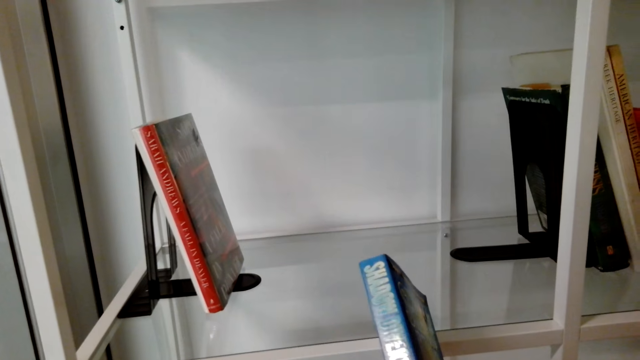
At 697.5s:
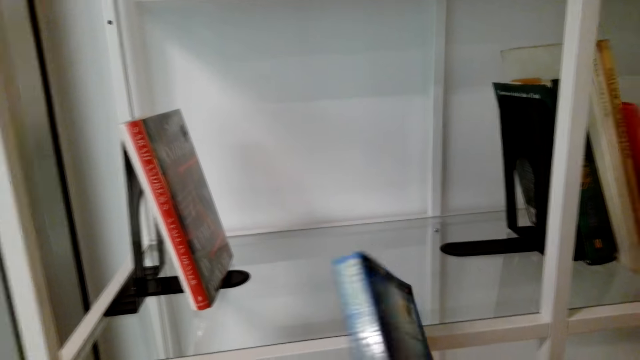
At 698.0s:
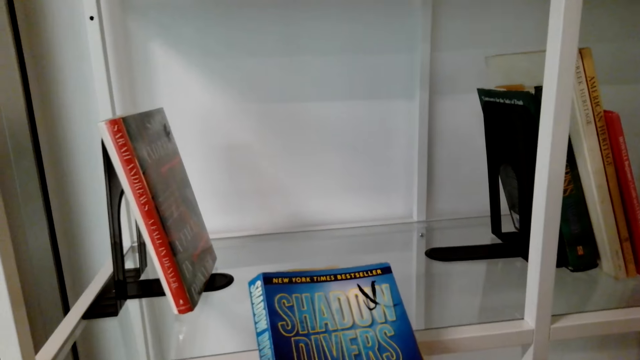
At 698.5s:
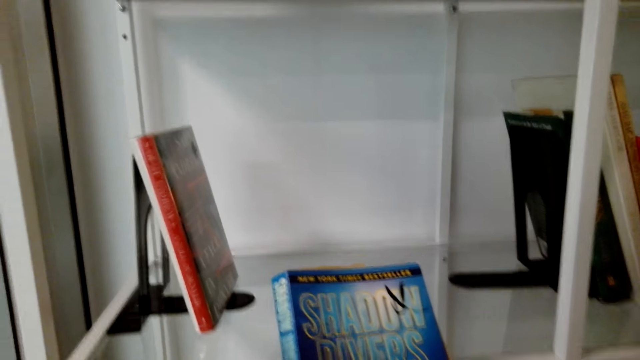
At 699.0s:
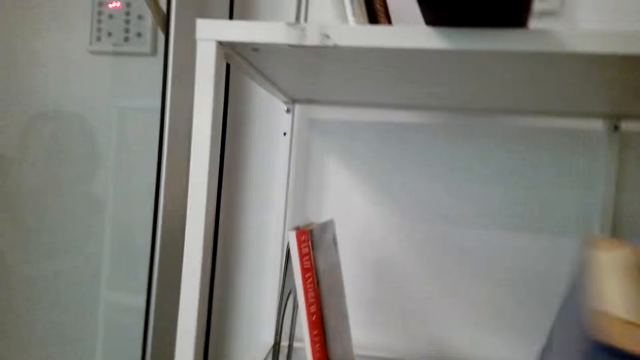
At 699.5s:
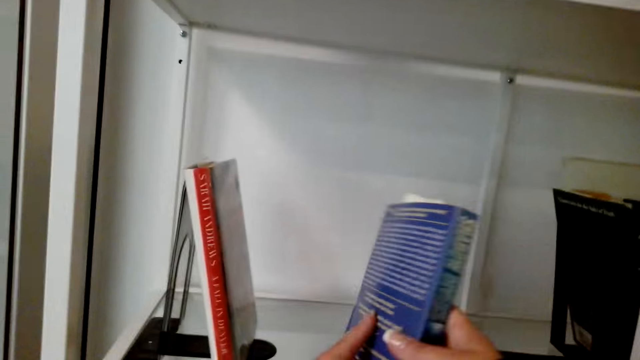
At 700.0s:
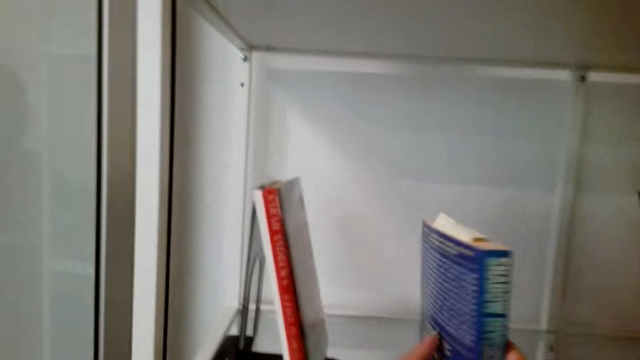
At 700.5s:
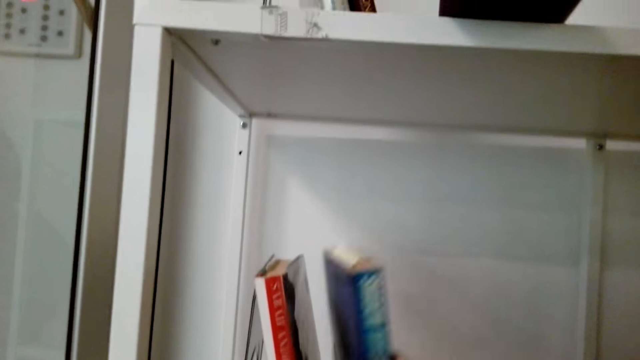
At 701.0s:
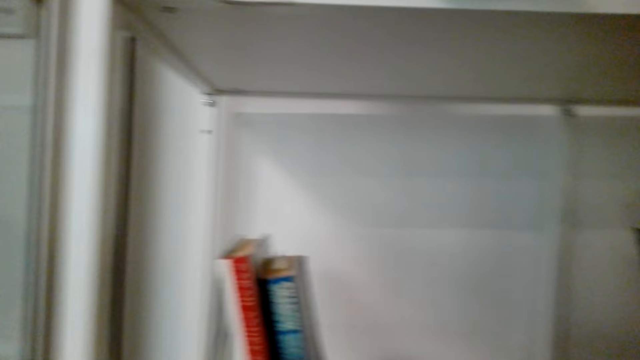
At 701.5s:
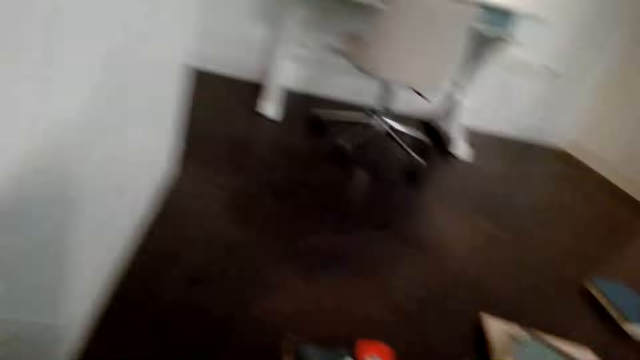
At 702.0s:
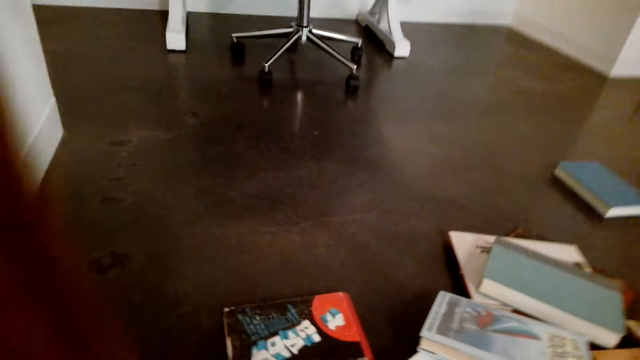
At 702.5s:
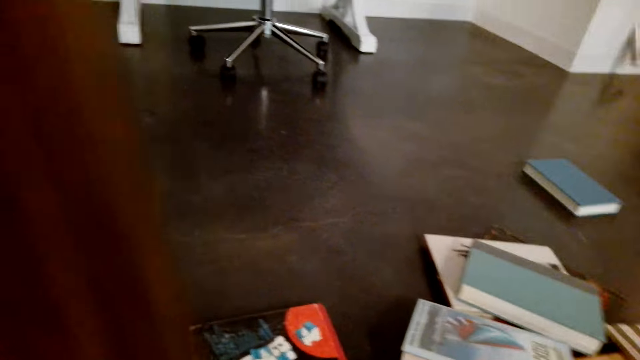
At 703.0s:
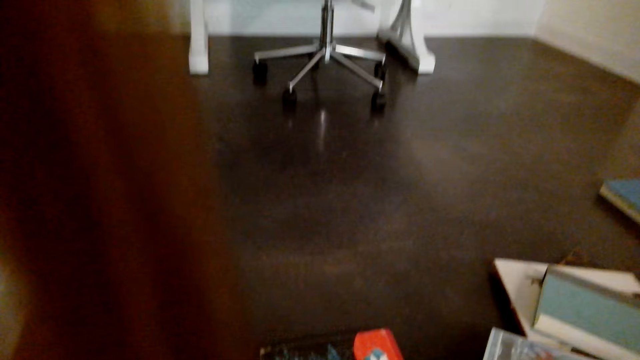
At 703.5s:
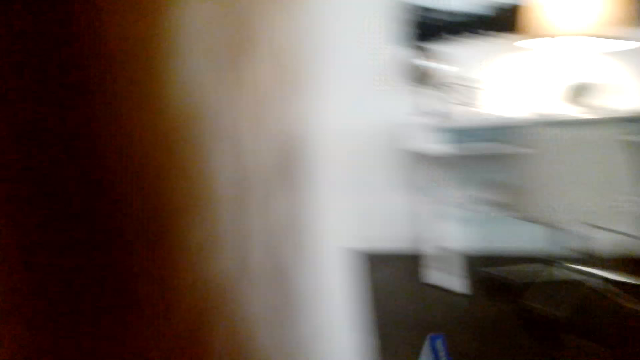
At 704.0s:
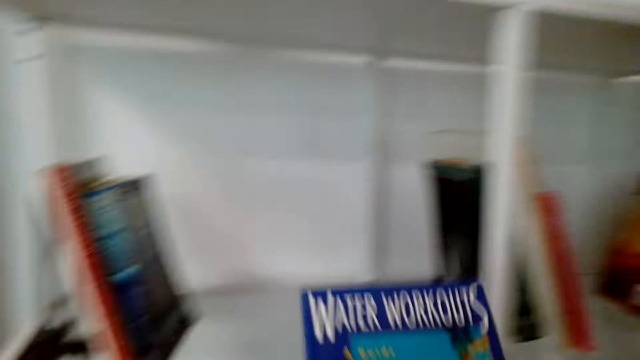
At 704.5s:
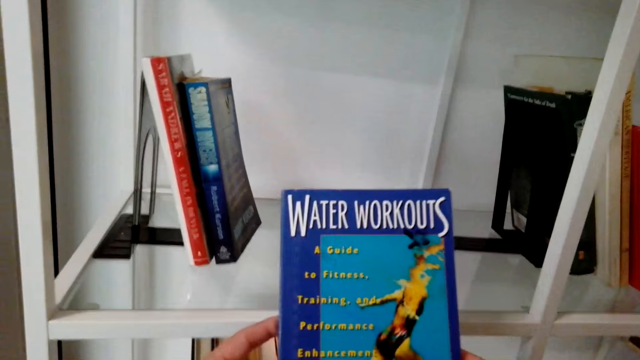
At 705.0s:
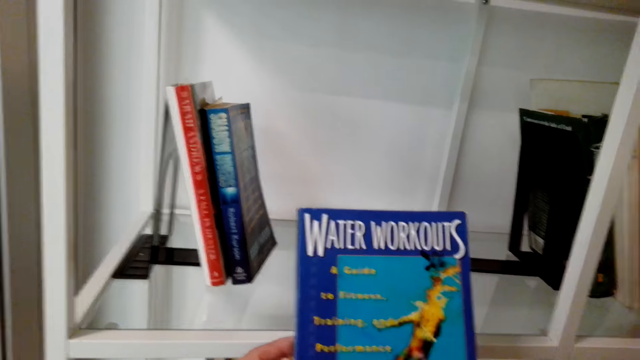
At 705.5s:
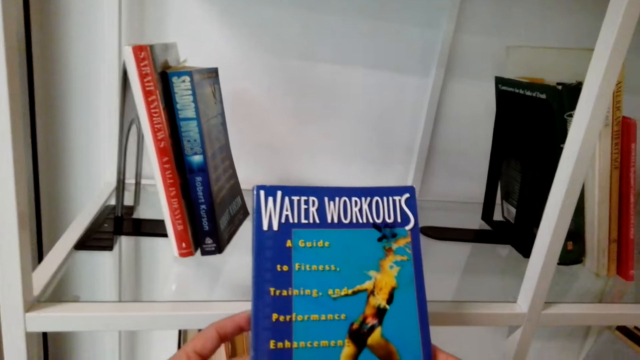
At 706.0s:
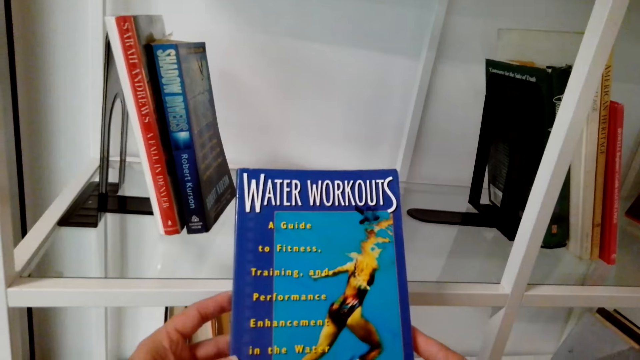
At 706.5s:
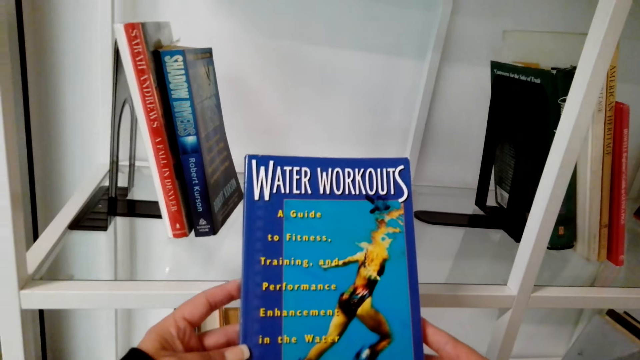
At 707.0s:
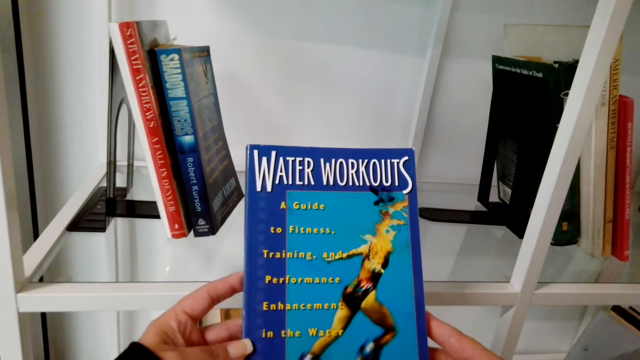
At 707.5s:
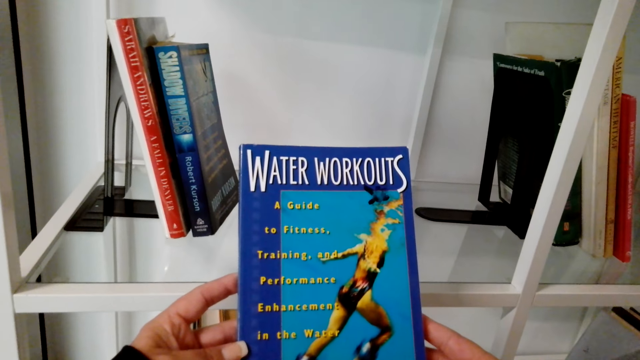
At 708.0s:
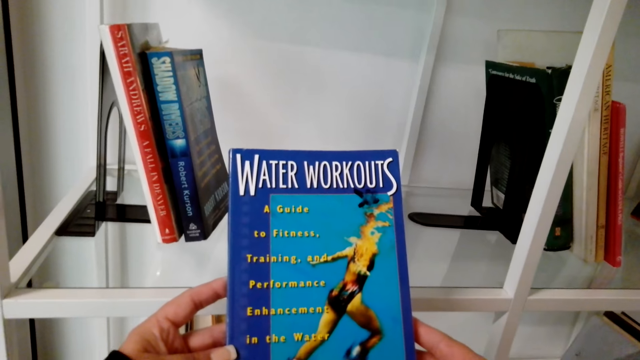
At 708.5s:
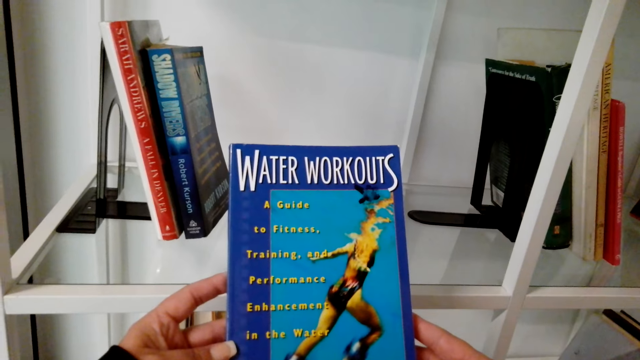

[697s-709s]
The camera wearer arranges books in the shelves. They talk with someone. They pick books from the floor and stare at the book.

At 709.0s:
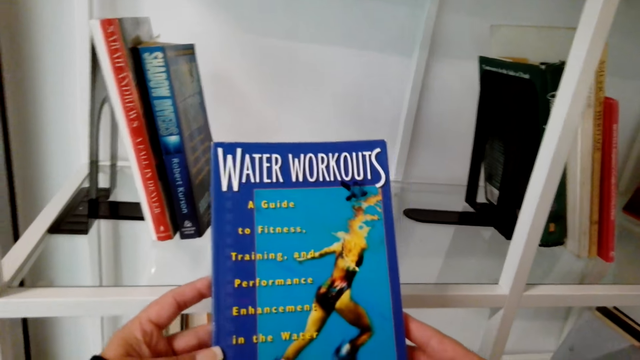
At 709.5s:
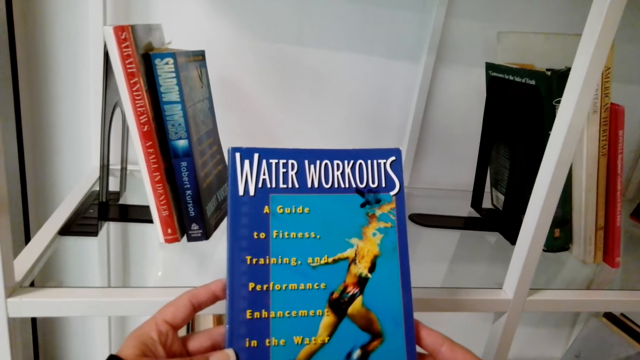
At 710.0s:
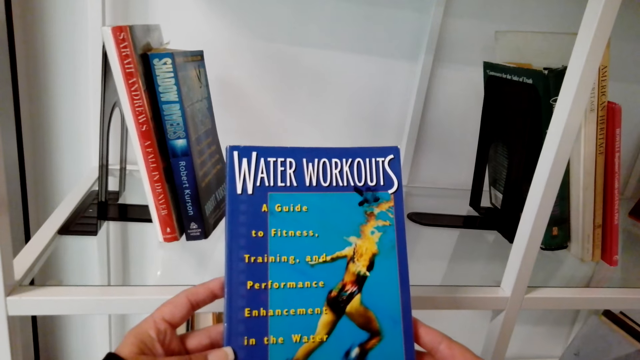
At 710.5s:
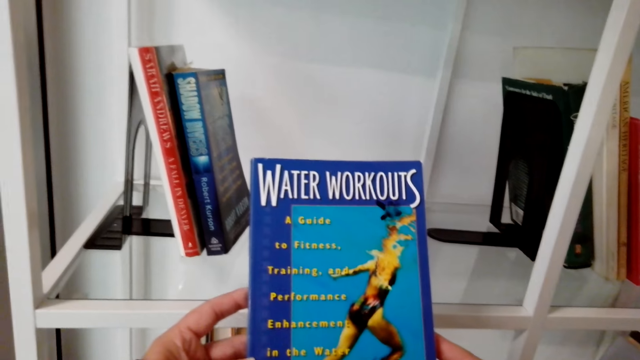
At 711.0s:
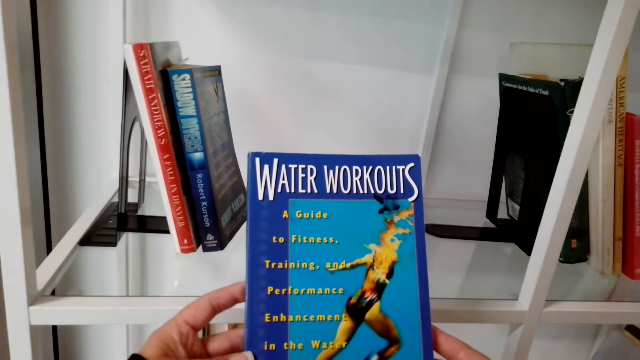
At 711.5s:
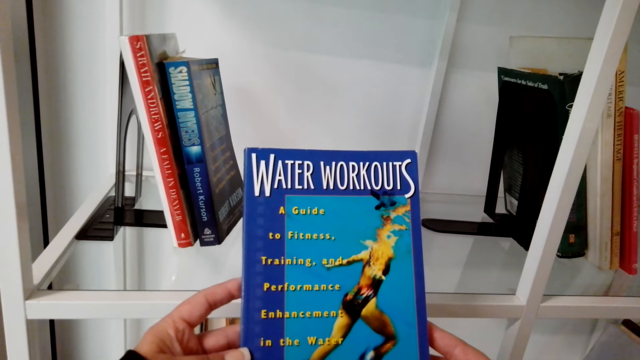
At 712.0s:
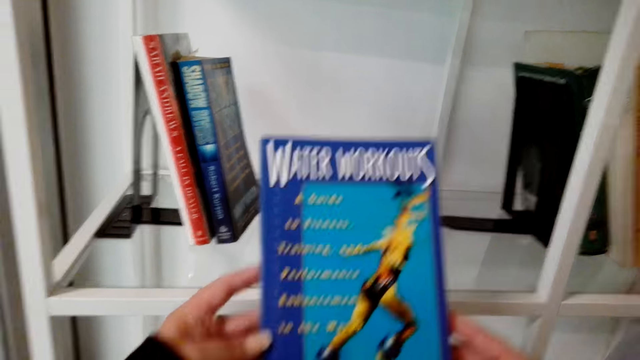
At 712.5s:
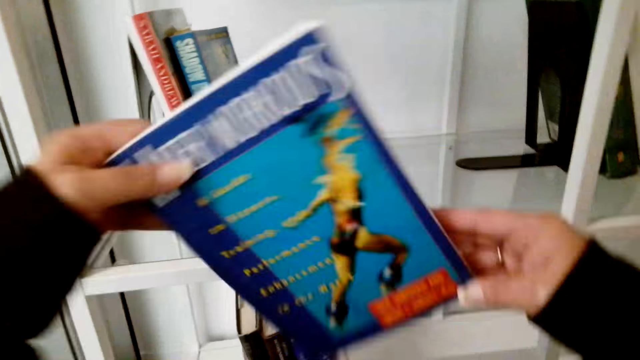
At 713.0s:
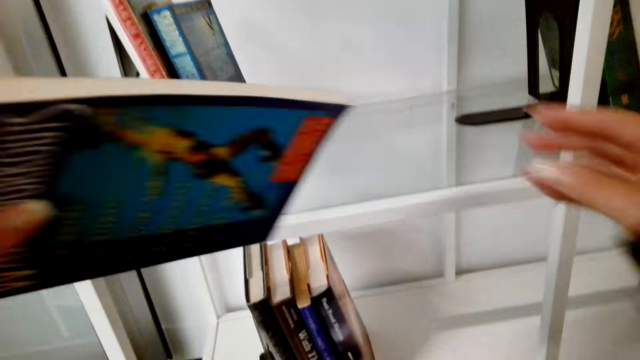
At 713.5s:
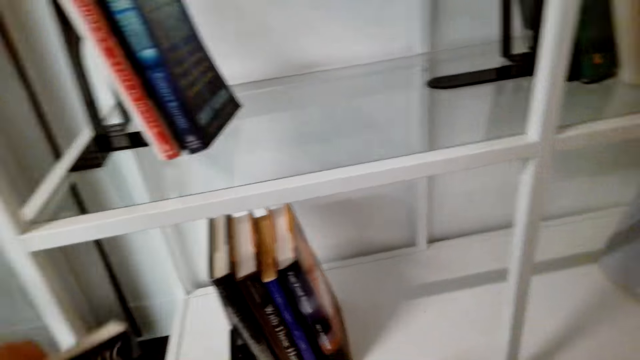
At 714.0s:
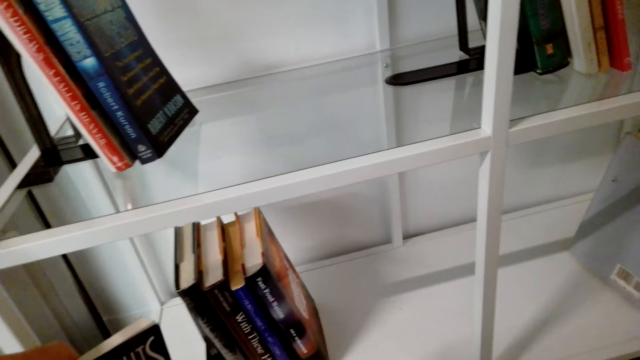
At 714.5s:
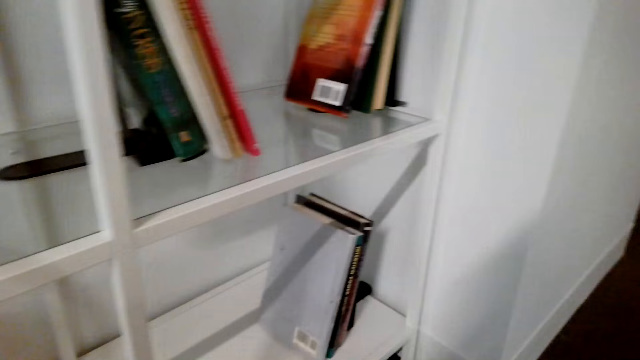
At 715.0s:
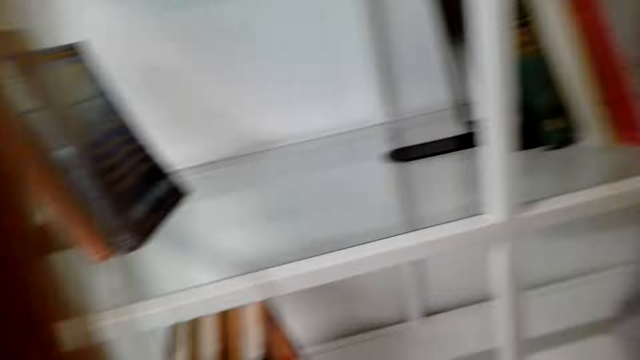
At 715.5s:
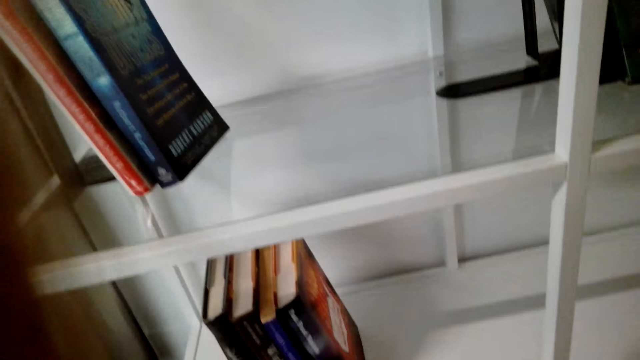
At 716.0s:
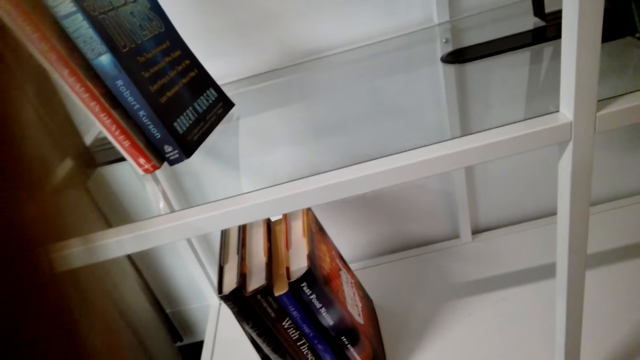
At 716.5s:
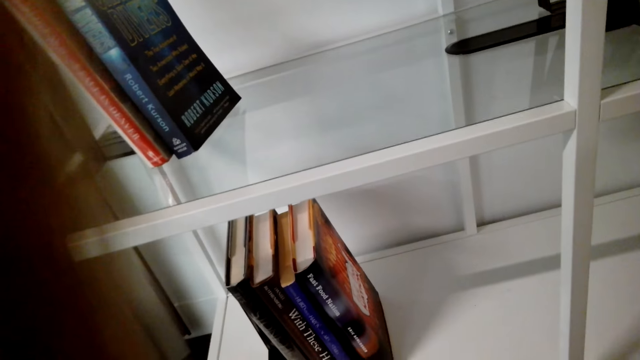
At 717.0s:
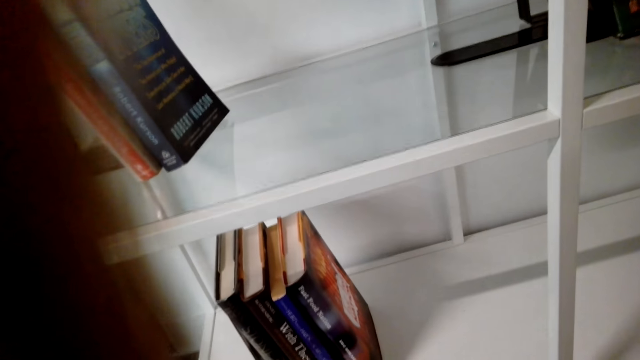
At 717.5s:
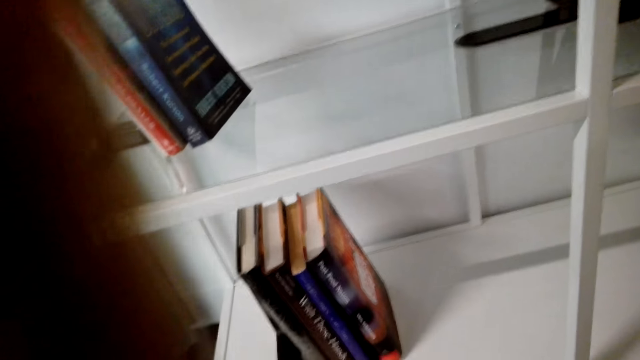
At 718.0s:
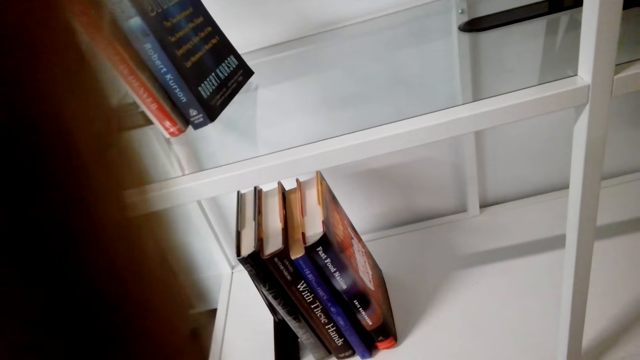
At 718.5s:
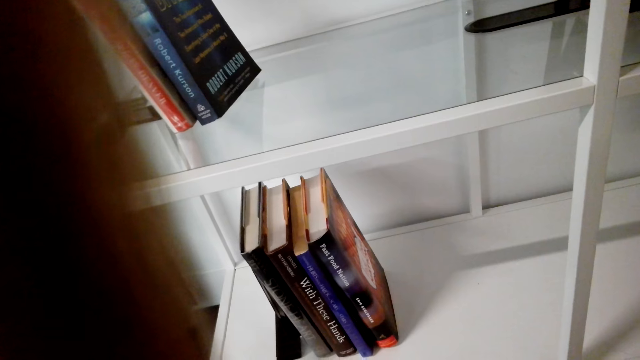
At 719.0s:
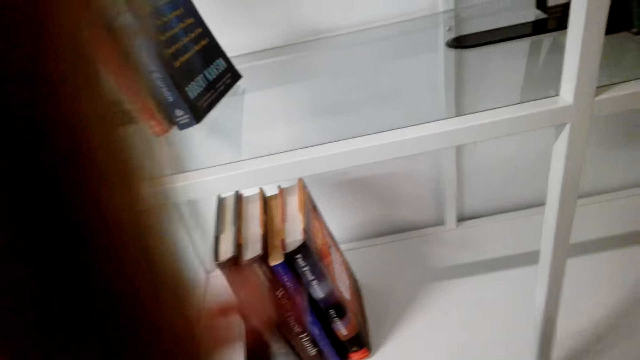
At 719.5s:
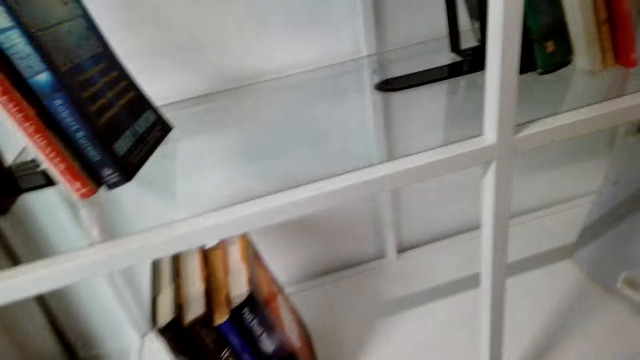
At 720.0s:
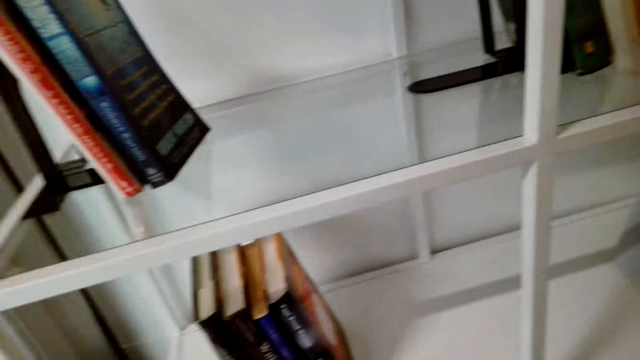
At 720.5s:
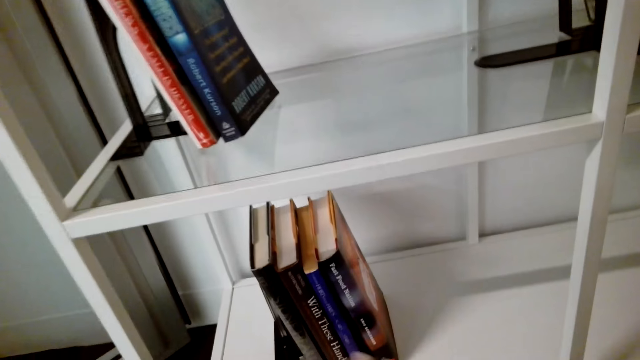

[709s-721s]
The camera wearer puts the book in the shelf. They talk. They breathe. They fix the camera.
